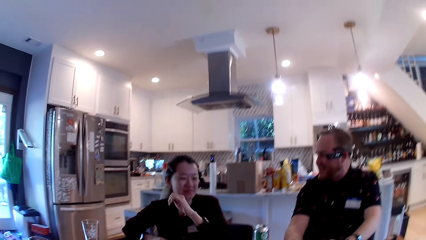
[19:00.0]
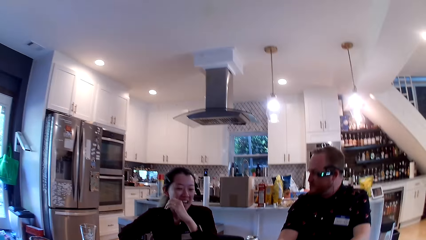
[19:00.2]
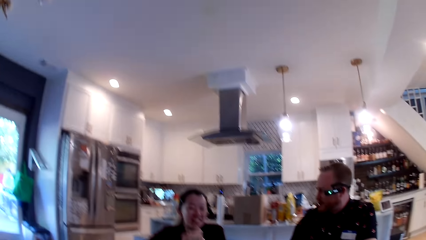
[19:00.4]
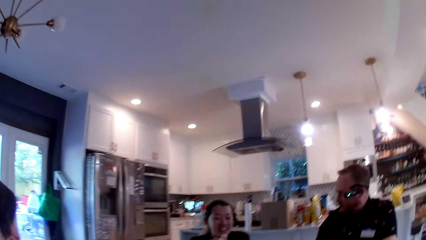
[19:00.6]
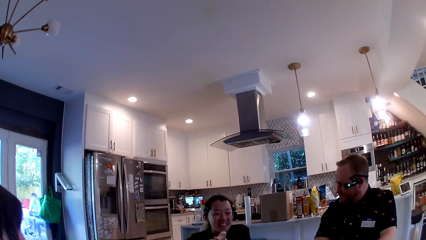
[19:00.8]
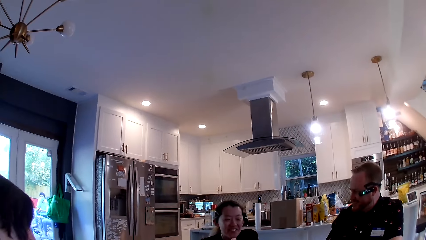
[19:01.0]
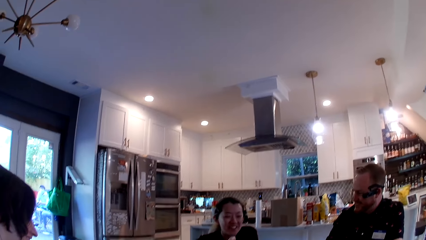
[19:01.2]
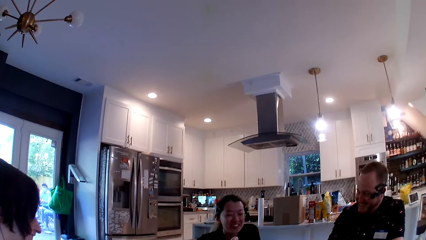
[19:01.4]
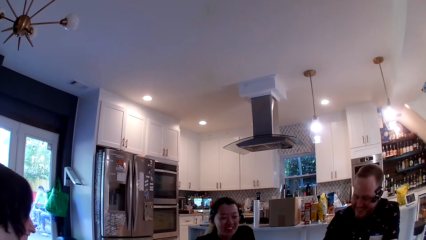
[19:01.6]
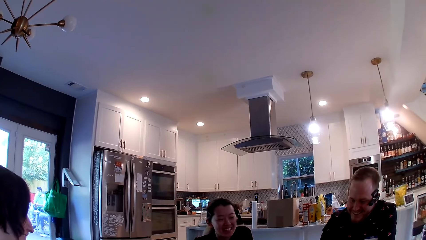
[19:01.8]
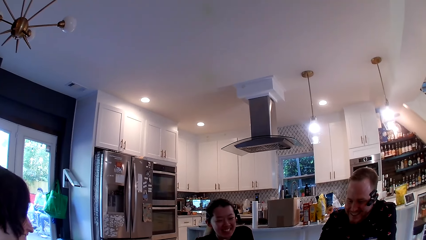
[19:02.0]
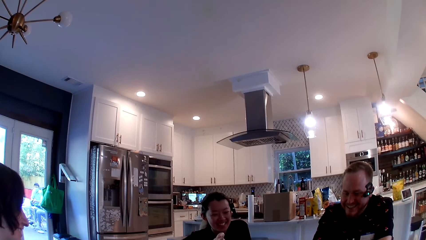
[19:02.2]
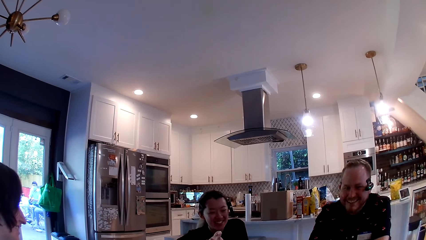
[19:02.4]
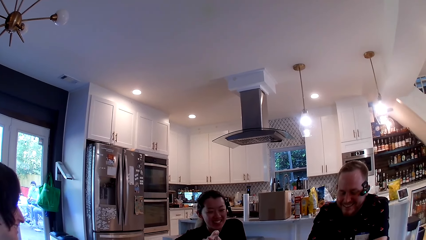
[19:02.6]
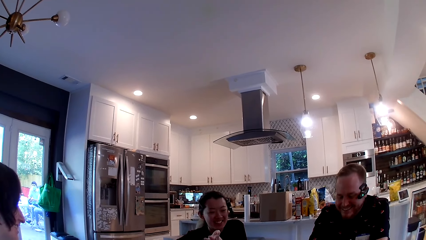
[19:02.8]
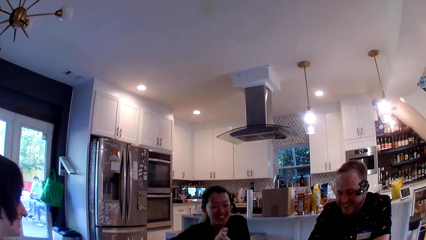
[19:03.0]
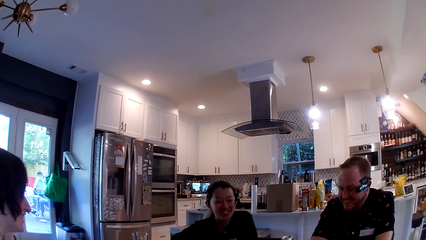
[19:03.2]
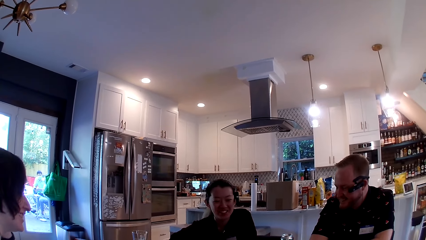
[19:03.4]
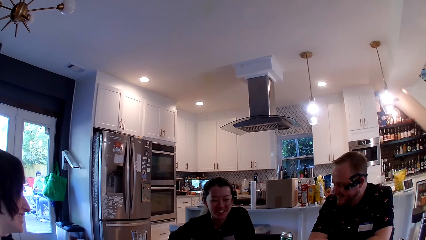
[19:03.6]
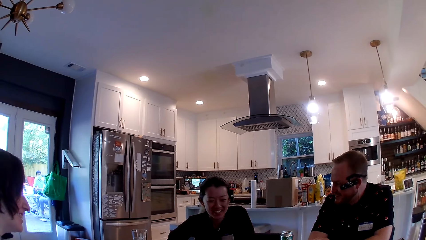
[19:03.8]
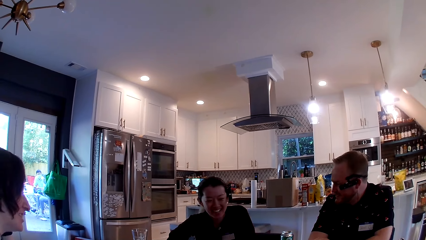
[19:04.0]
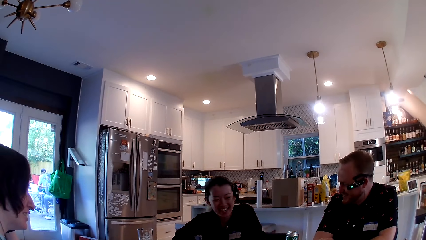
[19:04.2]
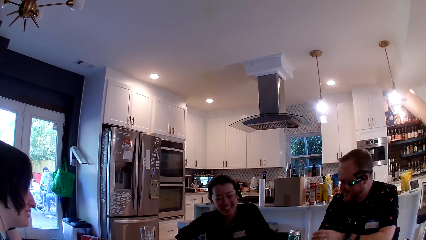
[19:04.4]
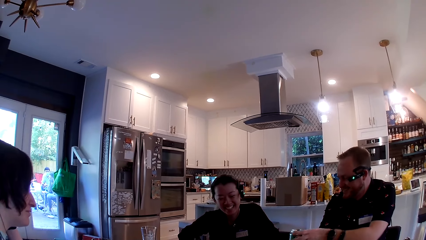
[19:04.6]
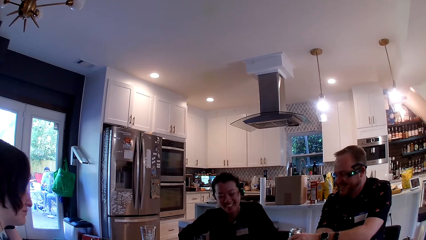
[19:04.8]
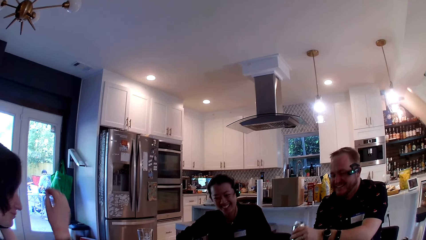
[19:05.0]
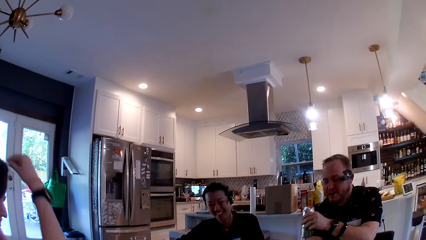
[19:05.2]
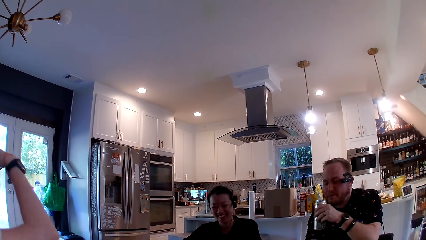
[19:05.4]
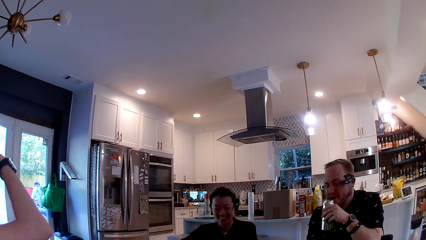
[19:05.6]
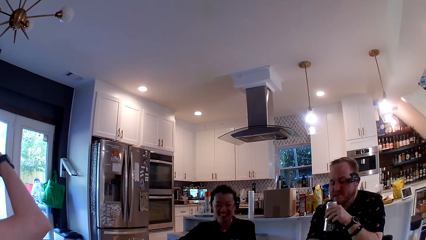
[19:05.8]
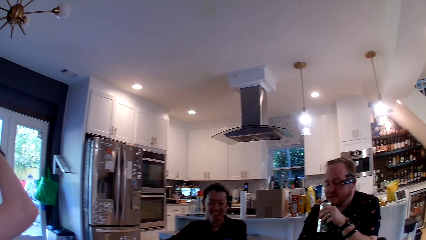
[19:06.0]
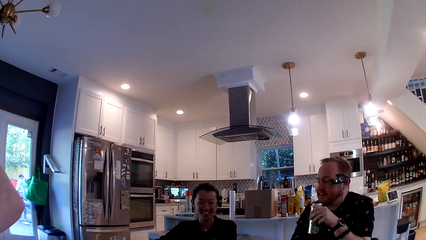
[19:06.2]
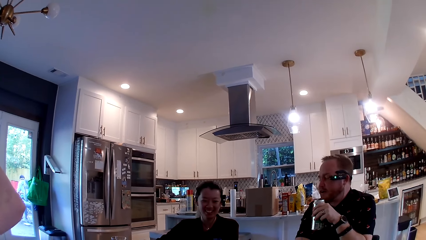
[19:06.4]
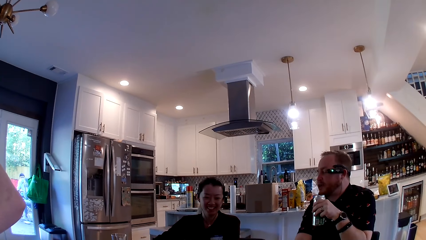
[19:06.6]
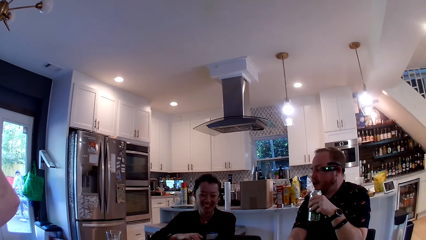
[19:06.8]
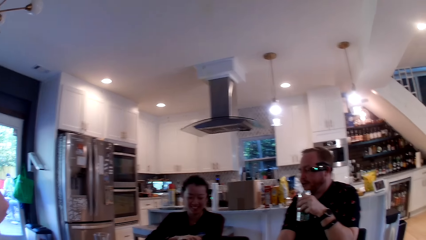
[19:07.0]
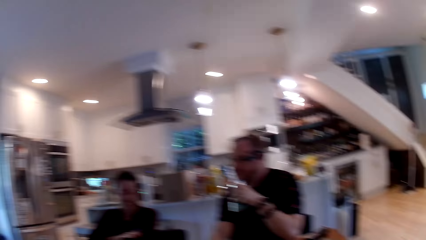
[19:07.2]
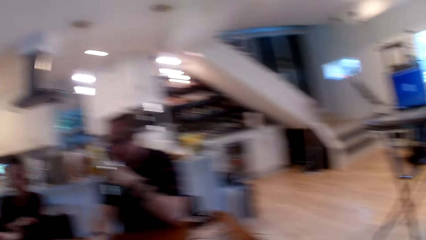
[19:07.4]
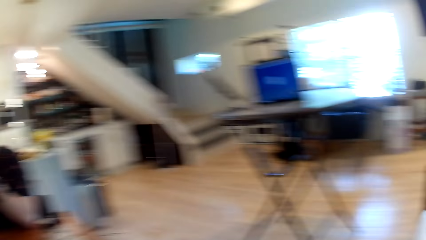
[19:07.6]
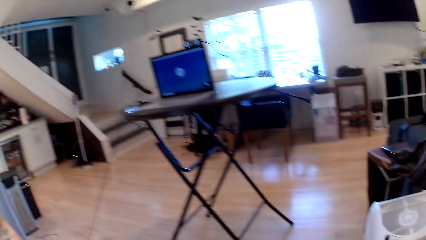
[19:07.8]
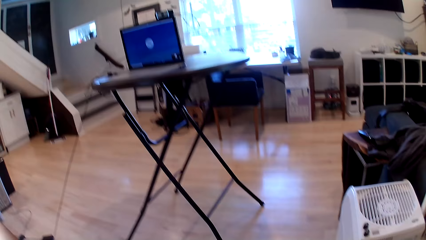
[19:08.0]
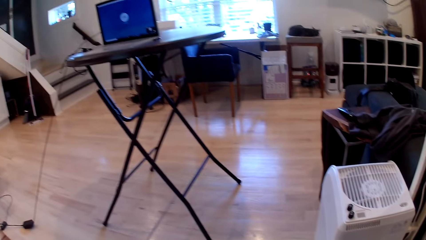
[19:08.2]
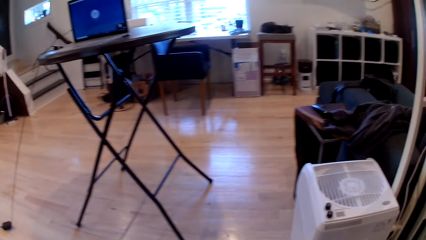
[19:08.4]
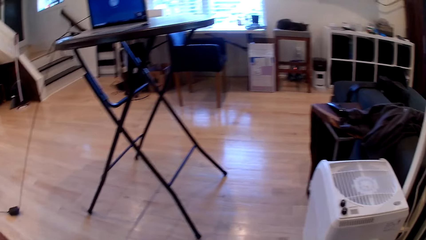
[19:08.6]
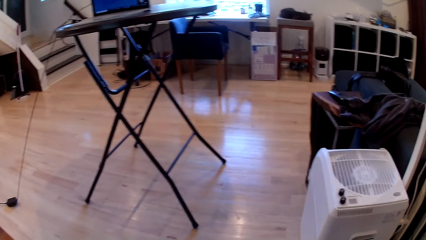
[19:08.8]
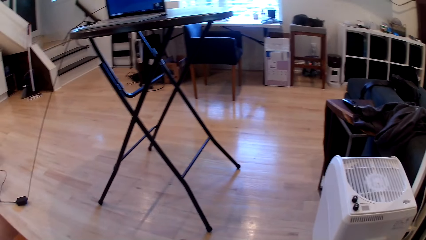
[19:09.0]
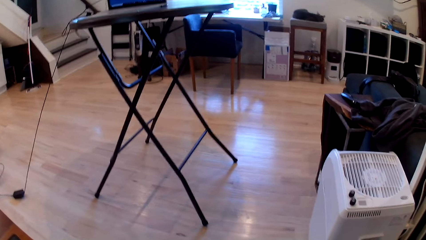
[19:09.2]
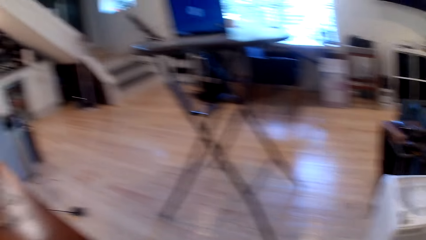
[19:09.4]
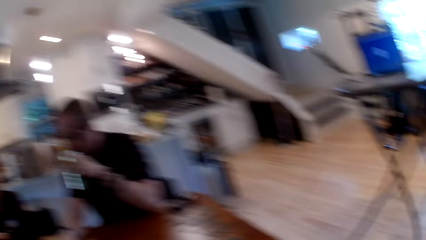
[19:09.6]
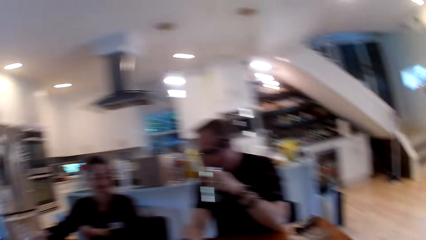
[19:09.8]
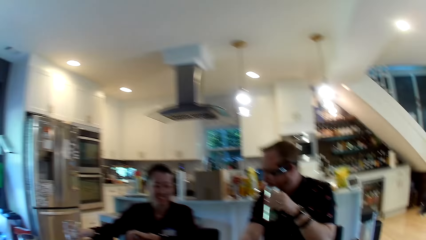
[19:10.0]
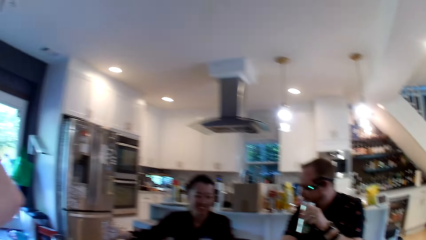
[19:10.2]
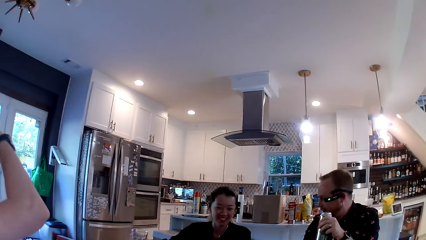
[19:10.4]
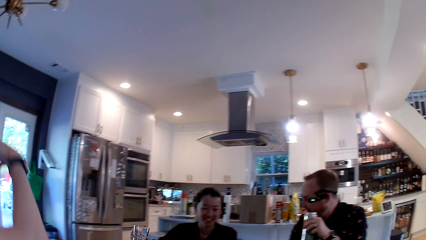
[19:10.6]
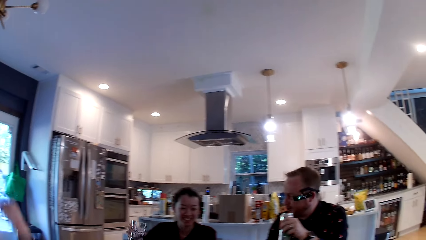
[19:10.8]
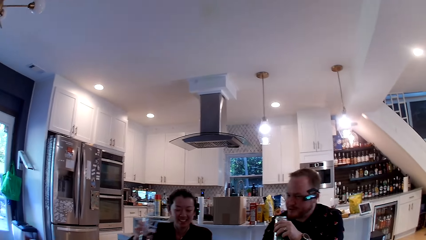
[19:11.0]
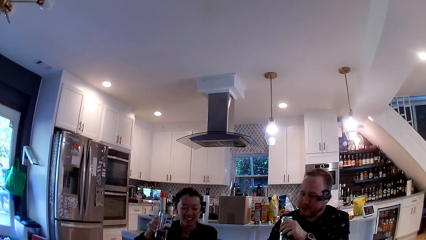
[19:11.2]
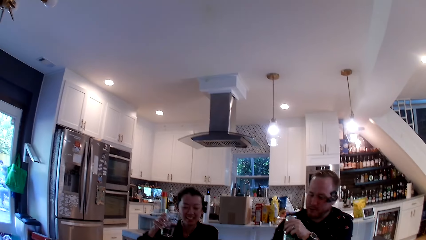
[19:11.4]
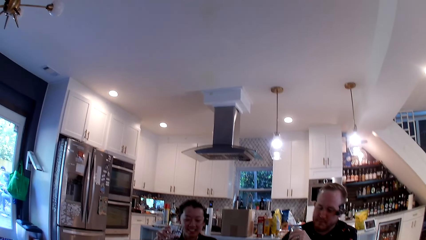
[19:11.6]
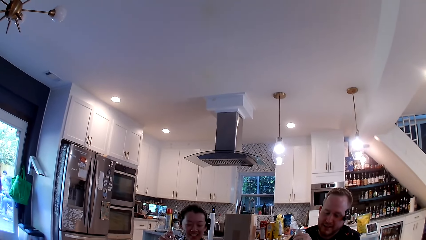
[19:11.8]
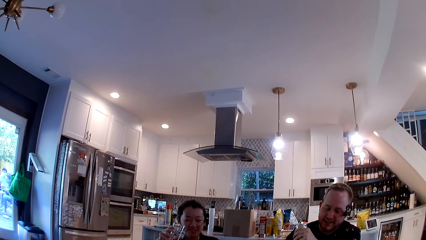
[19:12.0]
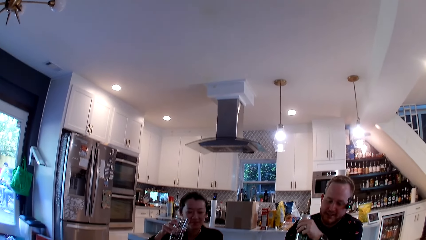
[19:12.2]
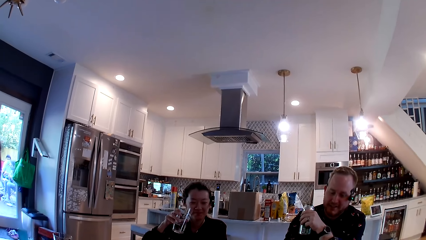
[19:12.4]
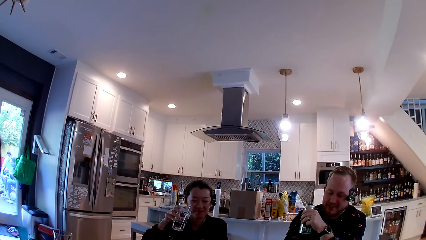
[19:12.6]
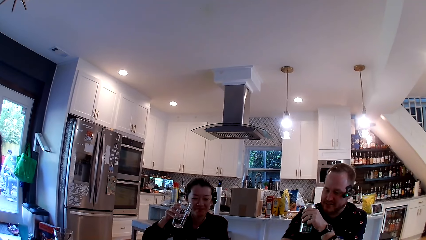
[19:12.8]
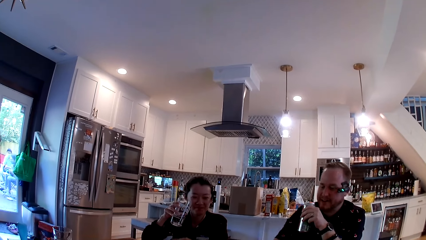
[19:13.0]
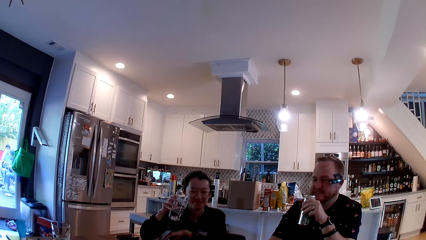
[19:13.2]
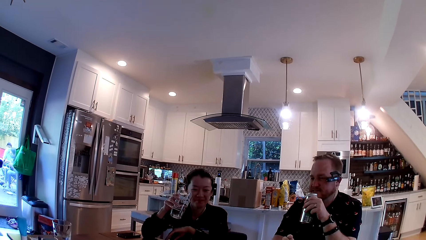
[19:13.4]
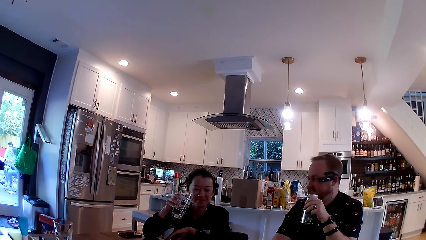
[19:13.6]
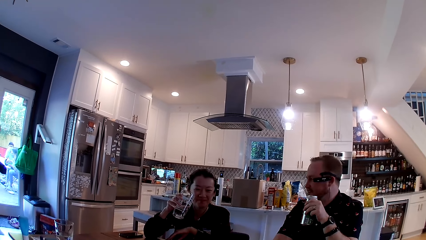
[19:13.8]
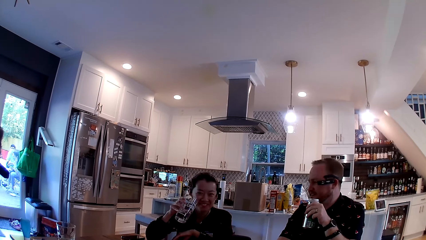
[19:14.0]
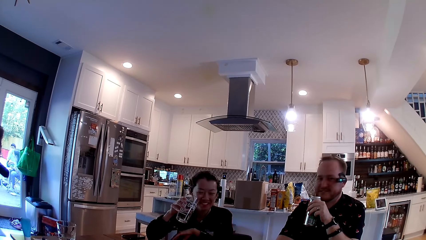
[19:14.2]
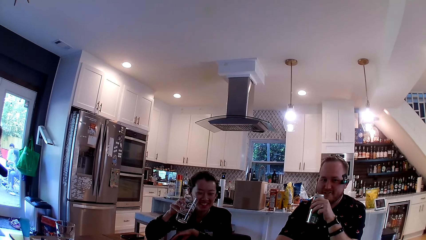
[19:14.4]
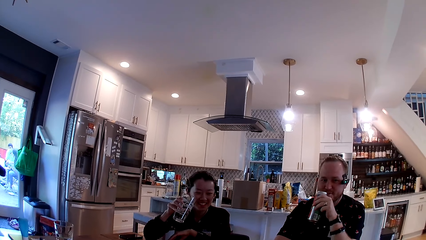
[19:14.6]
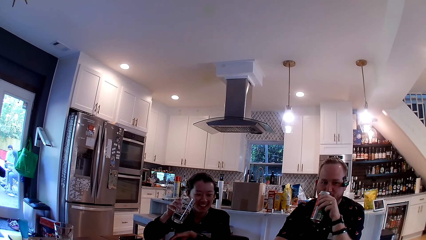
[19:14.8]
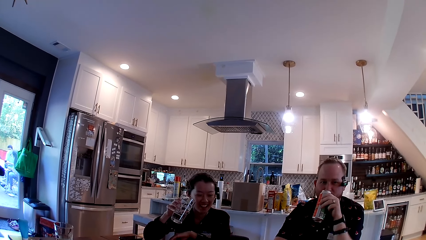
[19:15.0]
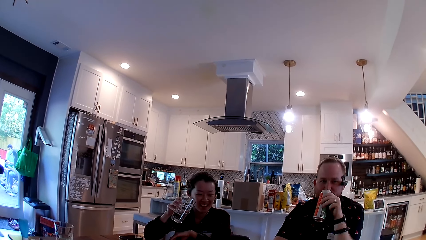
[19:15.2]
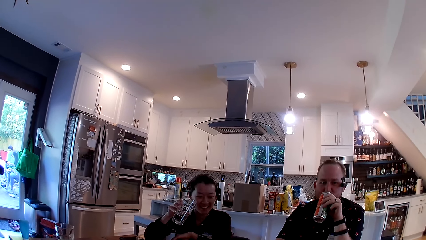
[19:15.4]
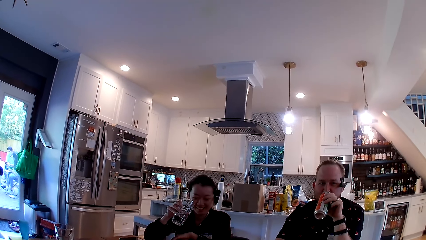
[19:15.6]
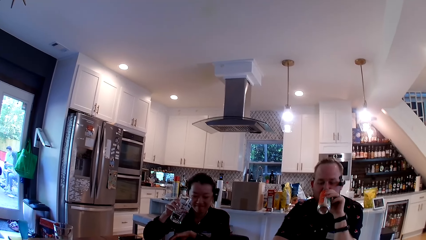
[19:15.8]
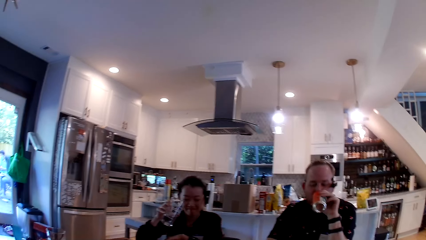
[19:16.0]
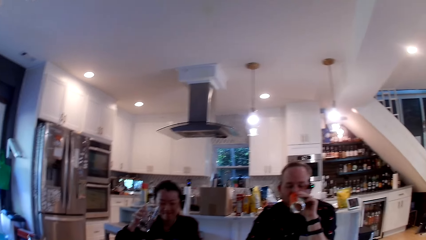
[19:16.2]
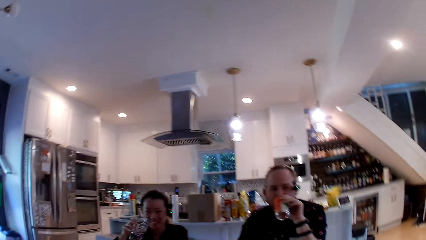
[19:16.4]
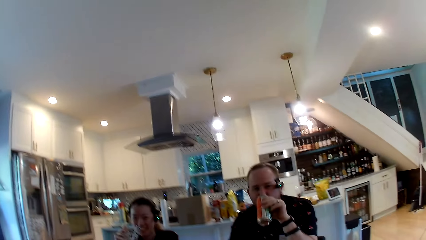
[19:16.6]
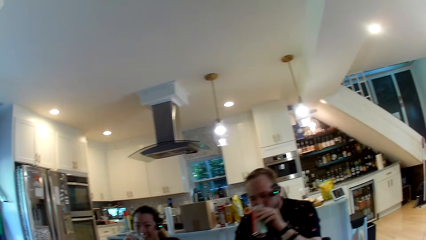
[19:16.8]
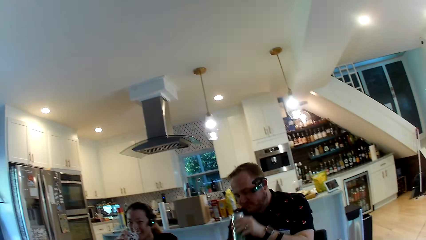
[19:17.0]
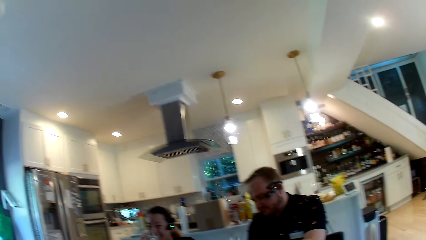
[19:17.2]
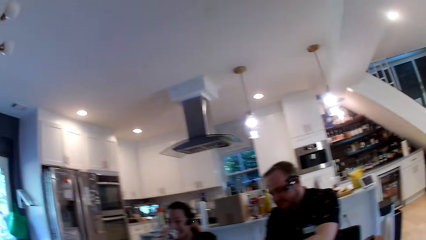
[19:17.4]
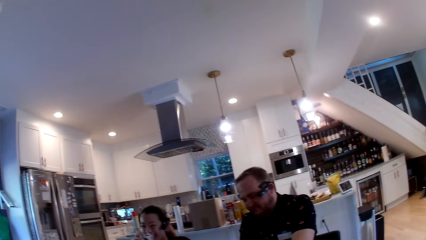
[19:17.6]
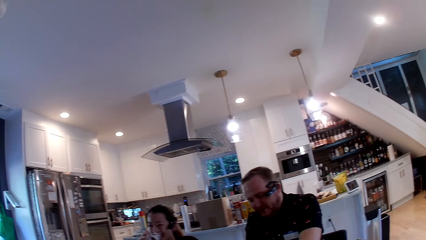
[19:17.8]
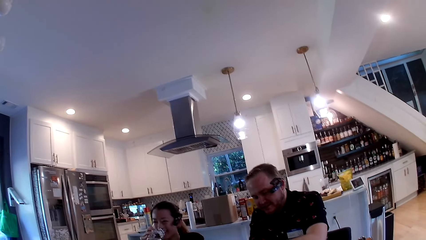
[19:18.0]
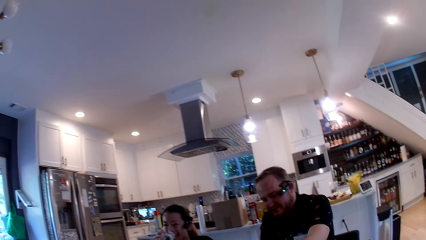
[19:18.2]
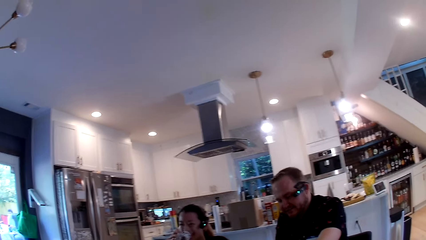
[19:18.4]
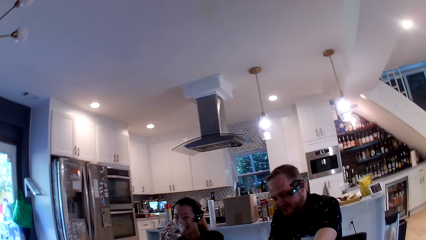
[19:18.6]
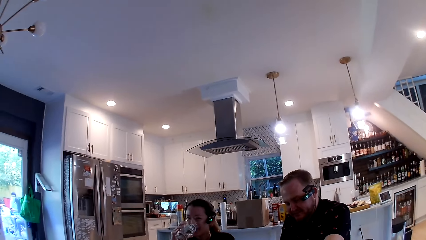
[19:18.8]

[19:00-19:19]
A man converses with a woman. The man takes the canned drink on the table with his left hand. The camera wearer looks around the room. The woman takes a glass cup from the table with her right hand. The man drinks the canned drink in his left hand. The woman drinks water from the glass cup in her right hand.
